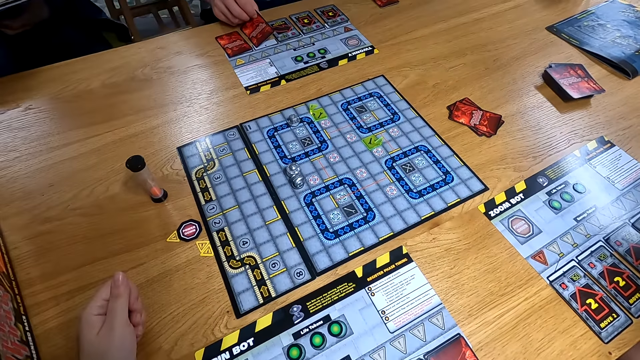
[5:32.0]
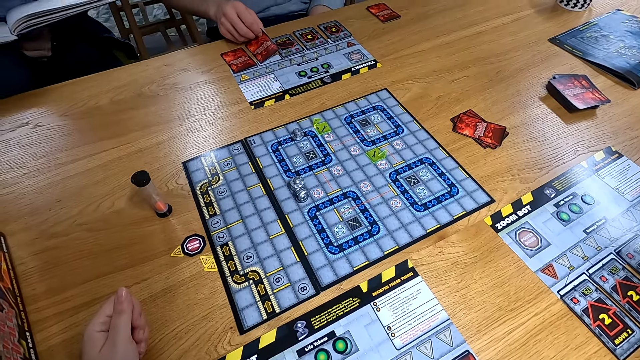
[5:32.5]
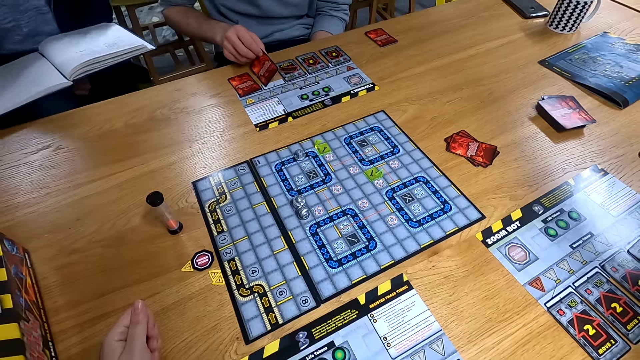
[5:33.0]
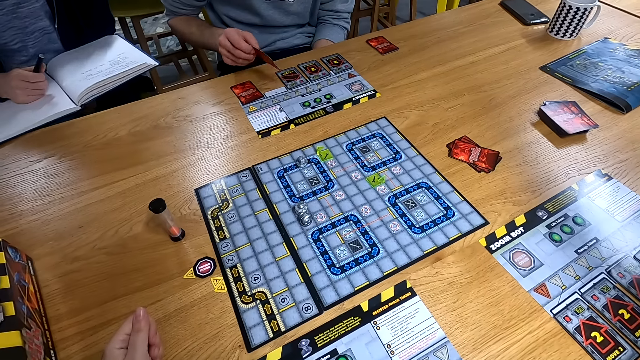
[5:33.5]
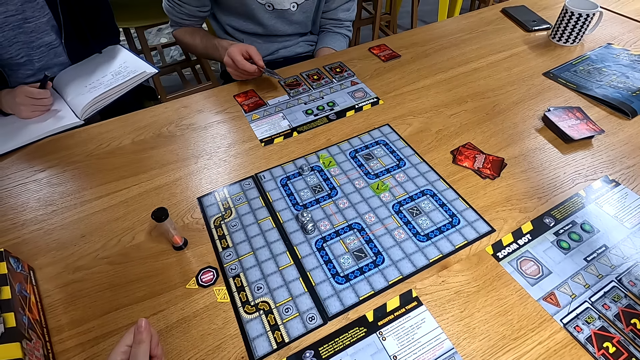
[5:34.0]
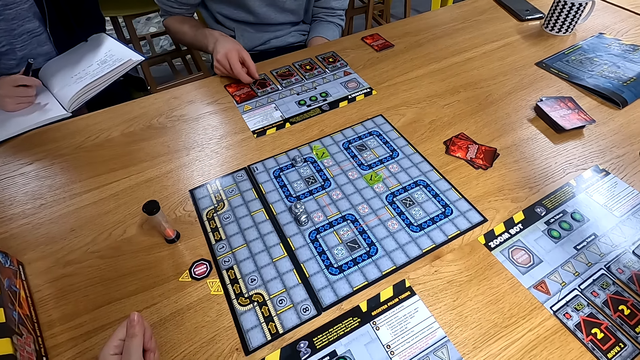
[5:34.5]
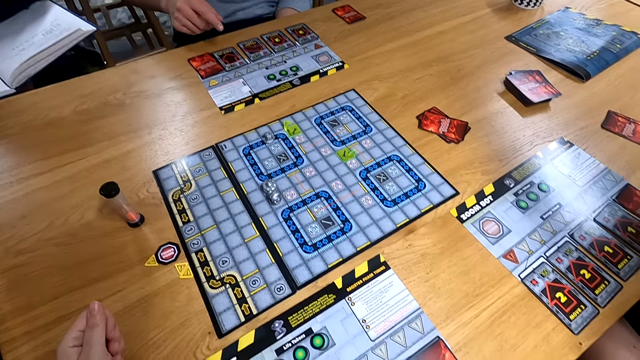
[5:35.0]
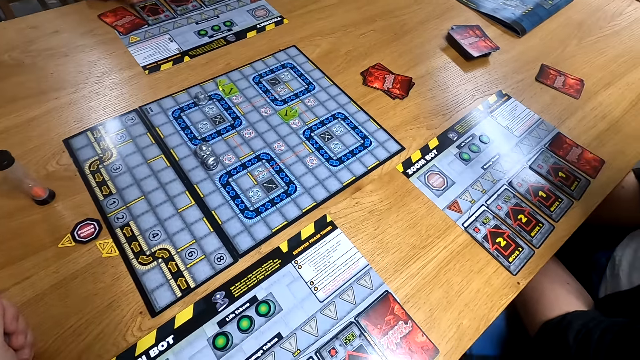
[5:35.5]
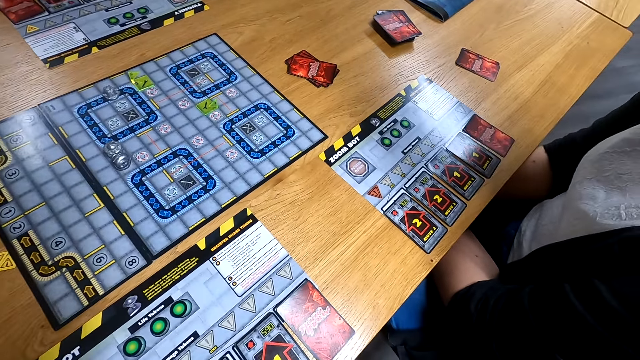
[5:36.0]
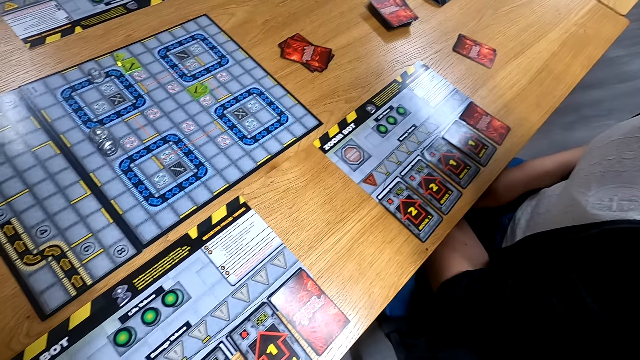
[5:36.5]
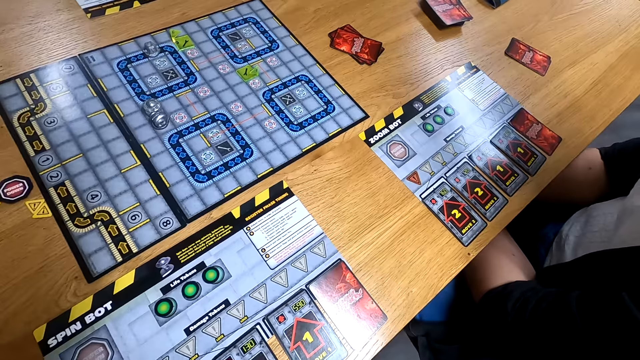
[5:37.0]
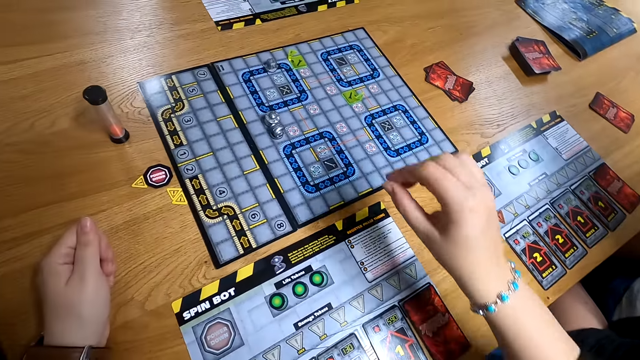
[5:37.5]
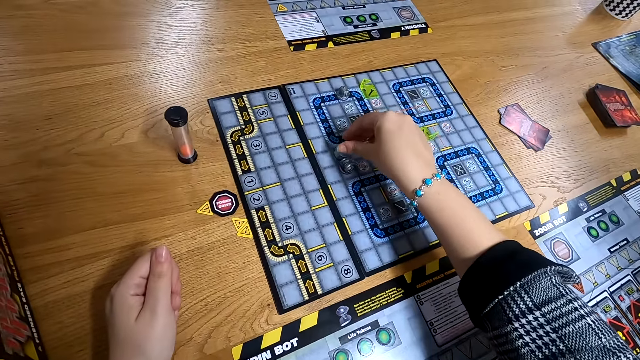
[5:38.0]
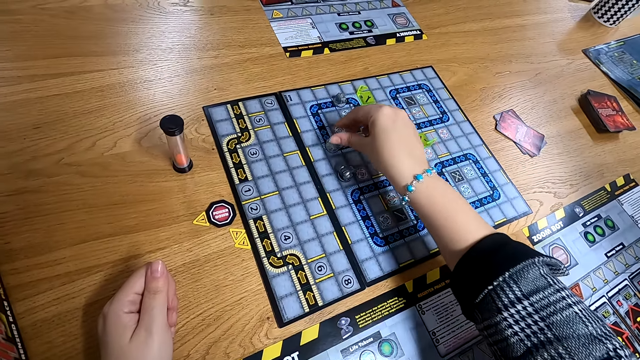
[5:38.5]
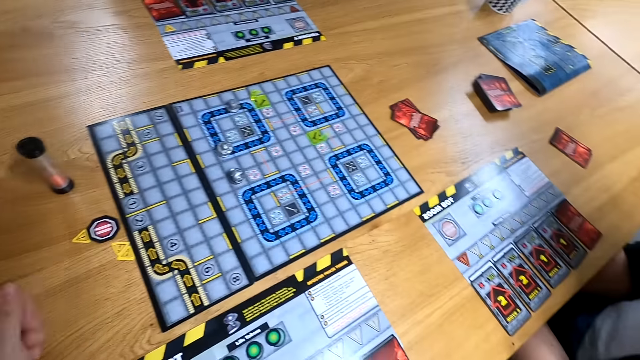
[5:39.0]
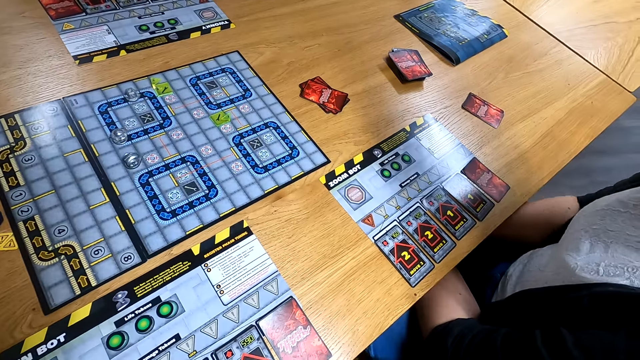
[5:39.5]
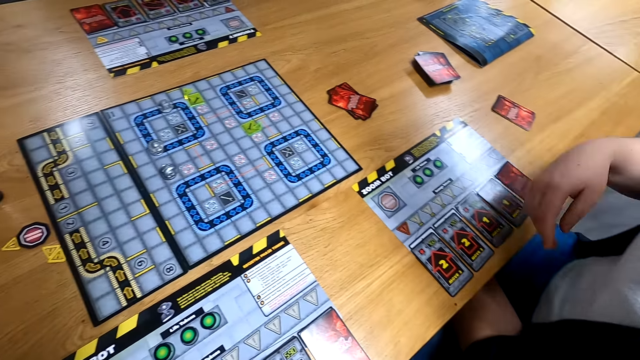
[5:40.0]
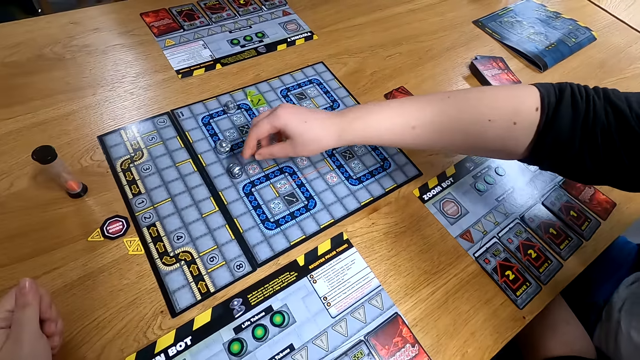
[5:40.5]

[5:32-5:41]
The camera wearer moves the robot figure on the RoboRally board with her right hand. She puts a chess on the table.

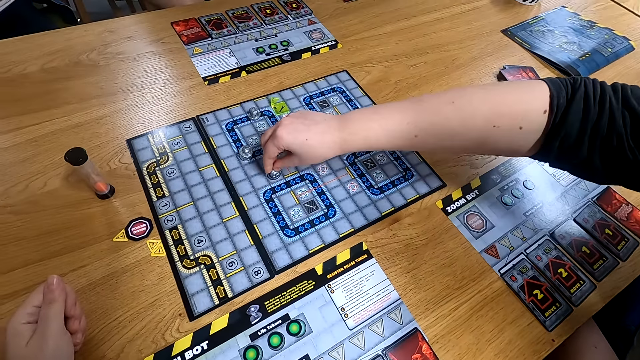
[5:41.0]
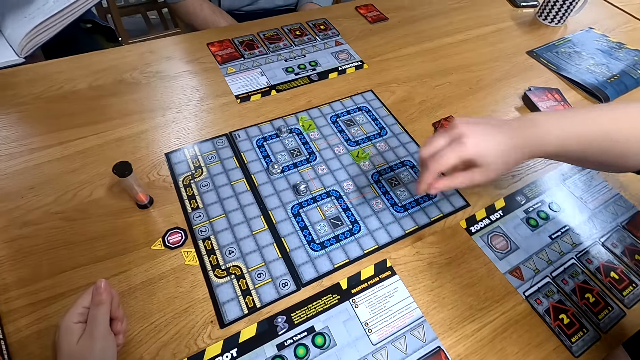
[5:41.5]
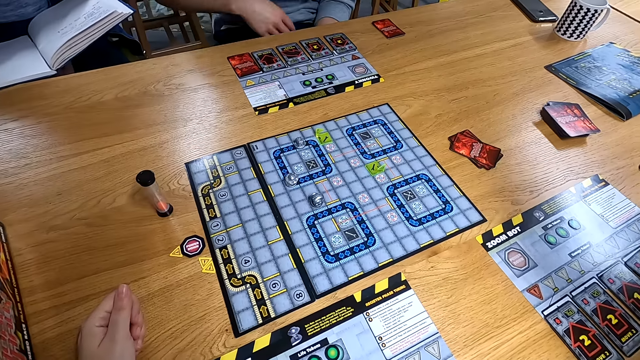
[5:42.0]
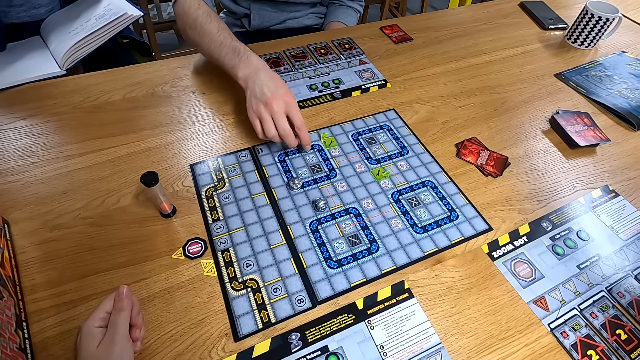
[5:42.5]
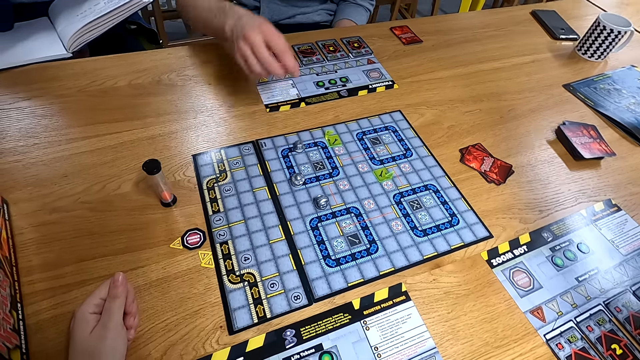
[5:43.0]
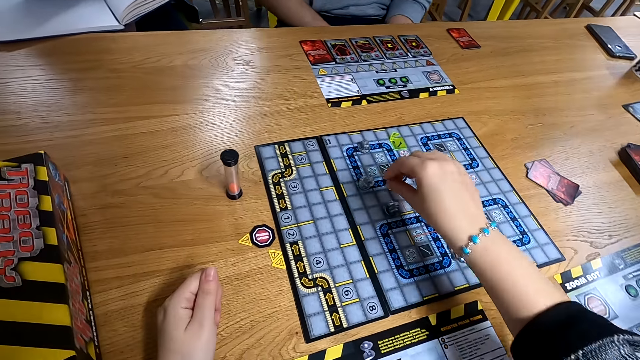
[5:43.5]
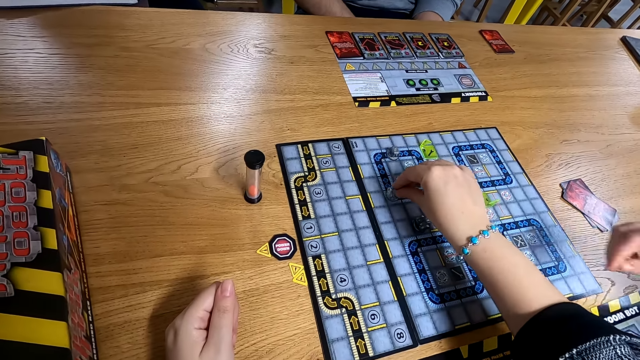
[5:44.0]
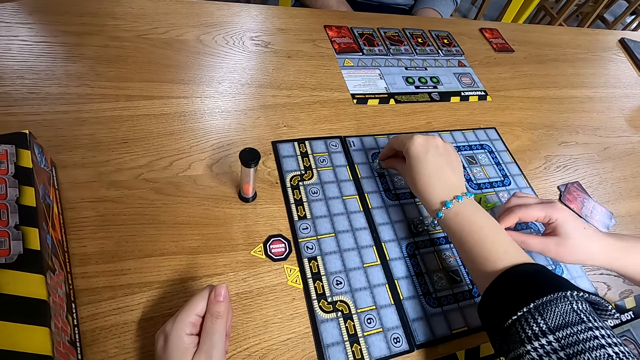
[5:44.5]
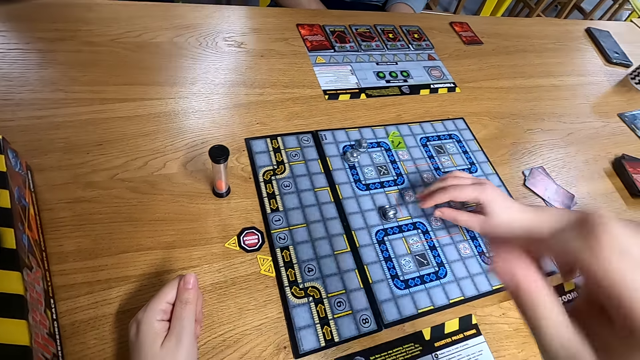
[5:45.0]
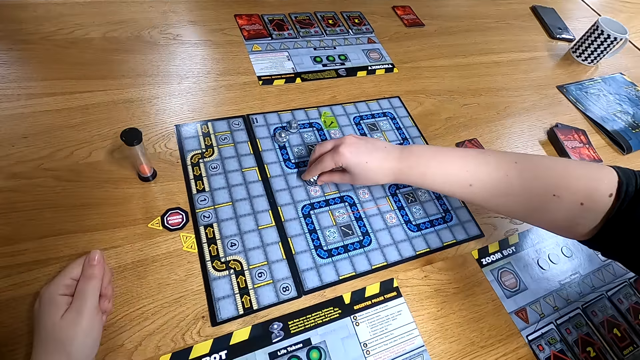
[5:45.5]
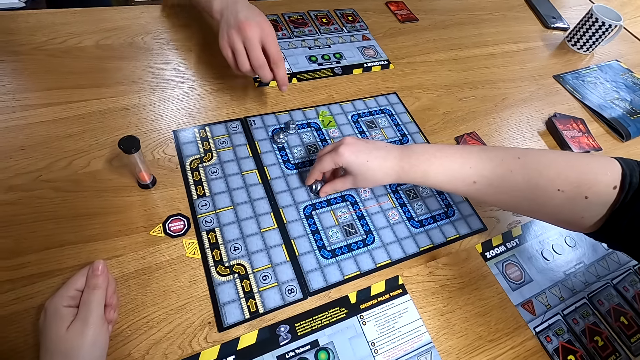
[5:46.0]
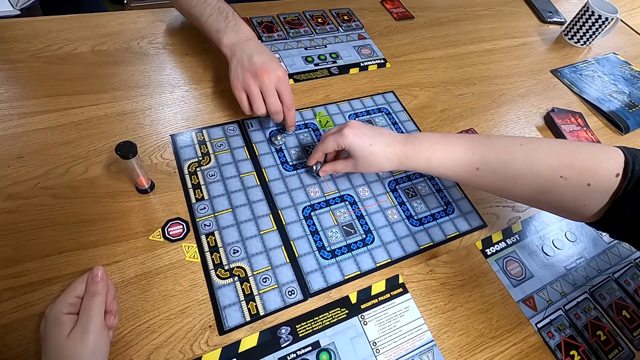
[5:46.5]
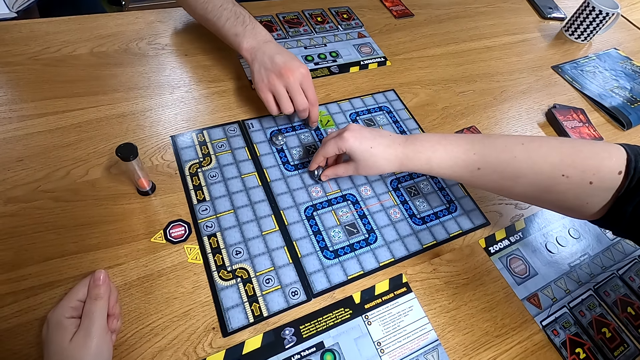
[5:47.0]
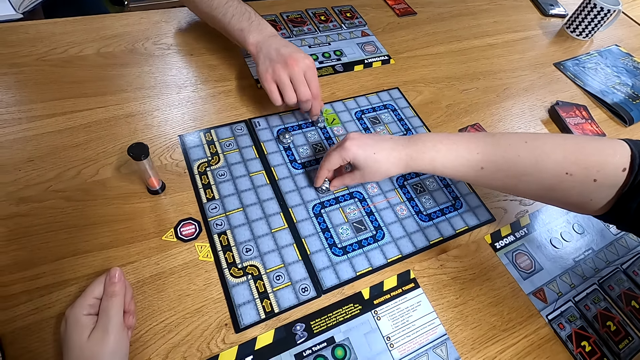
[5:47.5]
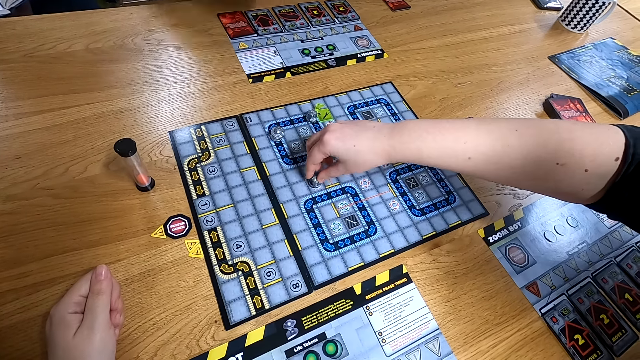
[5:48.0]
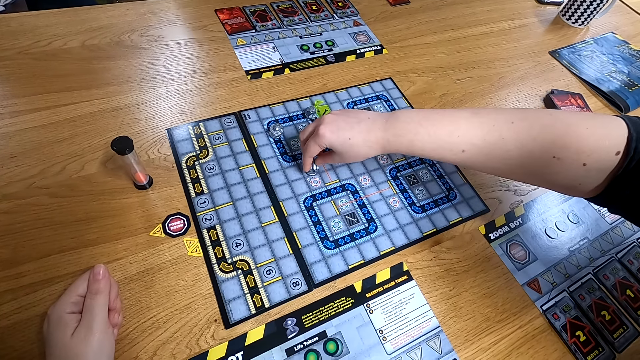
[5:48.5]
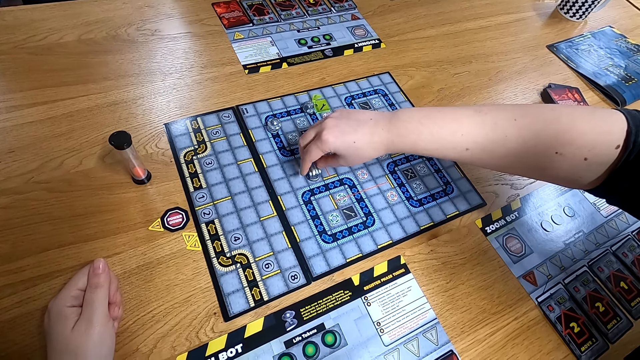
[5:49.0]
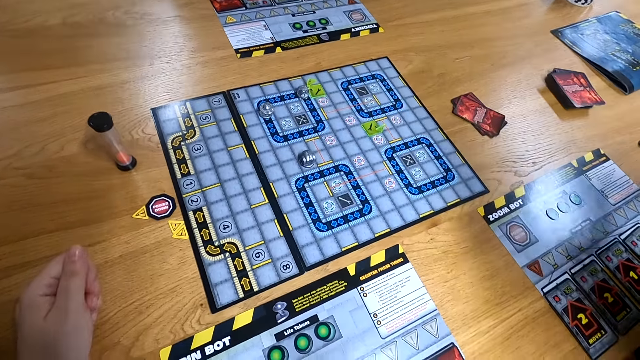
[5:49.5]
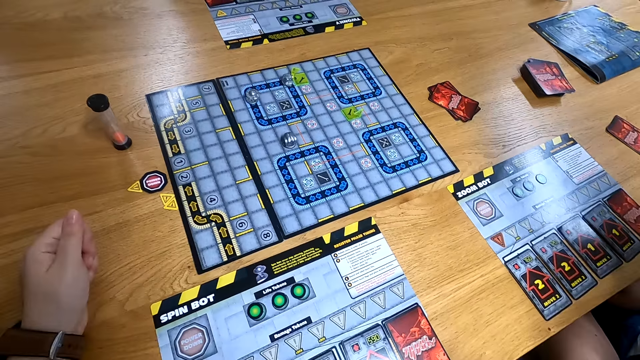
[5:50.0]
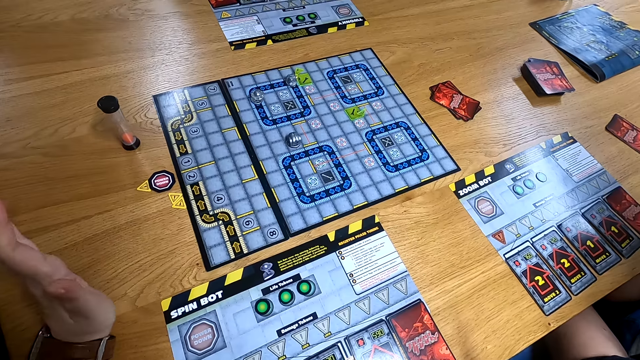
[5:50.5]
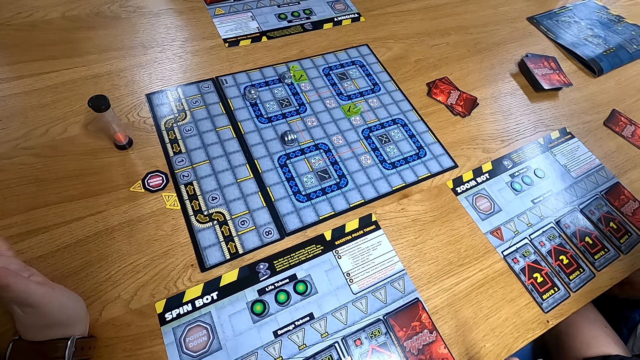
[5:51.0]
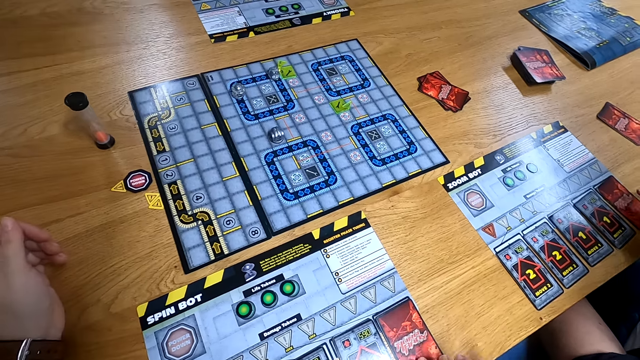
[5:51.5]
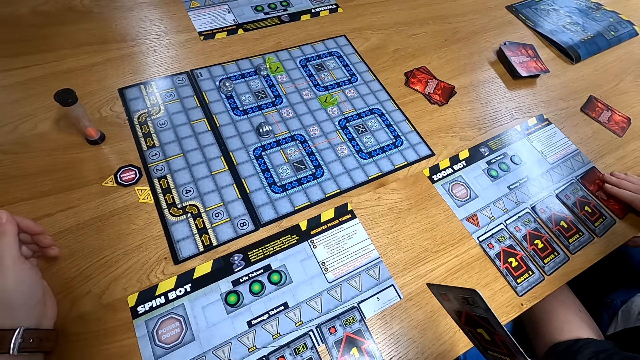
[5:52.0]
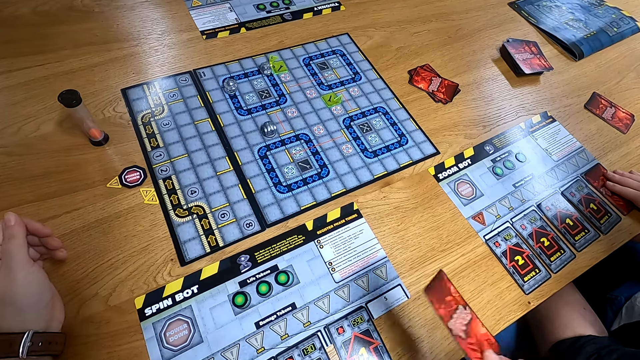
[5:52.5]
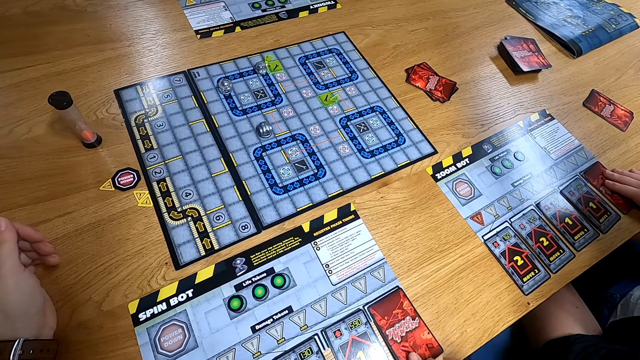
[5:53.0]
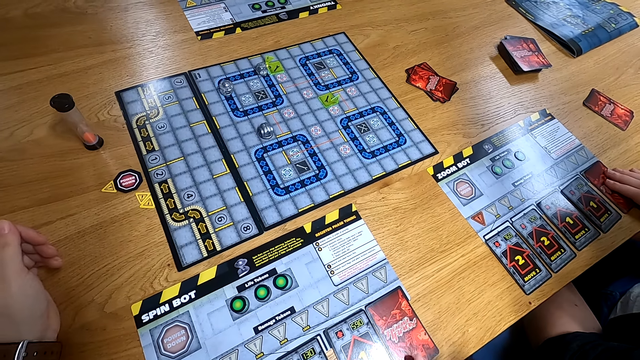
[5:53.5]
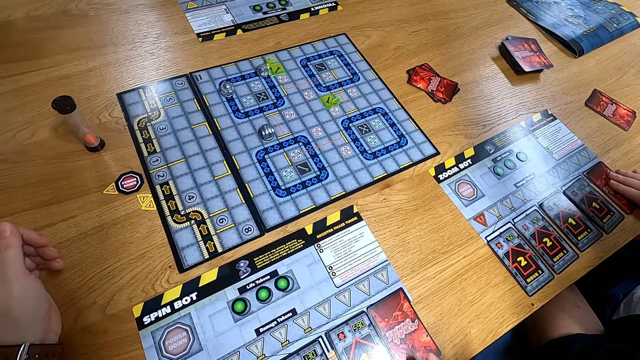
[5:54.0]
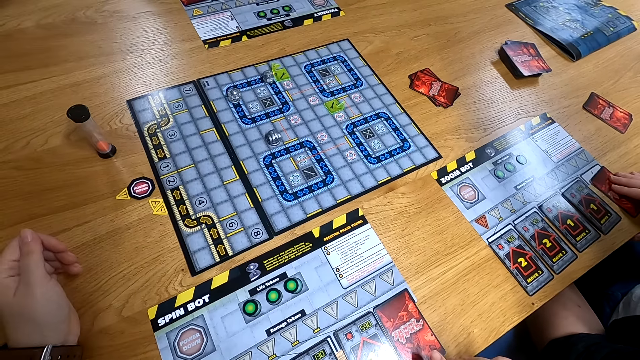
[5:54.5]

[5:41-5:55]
The woman moves the robot figure on the RoboRally board with her right hand and turns a chess on the board. The man moves the robot figure on the RoboRally board with his right hand. The person turns a chess on the board. The camera wearer moves the robot figure on the RoboRally board with her right hand. She turns a chess on the board. The woman moves the robot figure on the RoboRally board with her right hand and turns a chess on the board. The man moves the robot figure on the RoboRally board with his right hand. The camera wearer puts a hand on the table. She picks up a programming card on the player mat with her right hand, drops the programming card on the player mat with her right hand, and turns a card. The woman flips a programming card on the player mat with her right hand.
